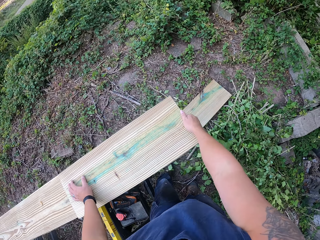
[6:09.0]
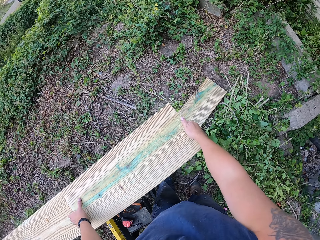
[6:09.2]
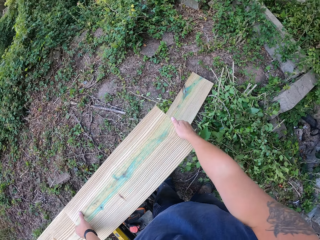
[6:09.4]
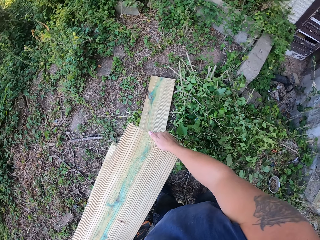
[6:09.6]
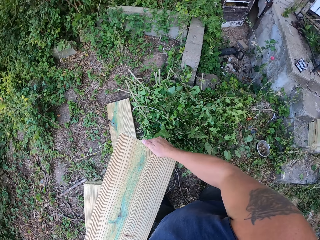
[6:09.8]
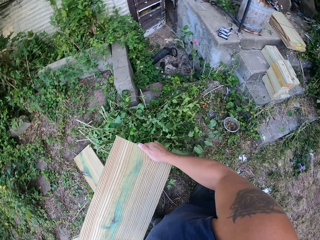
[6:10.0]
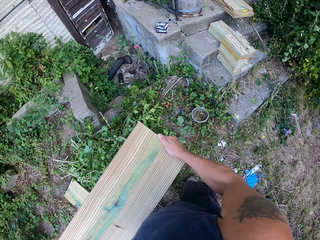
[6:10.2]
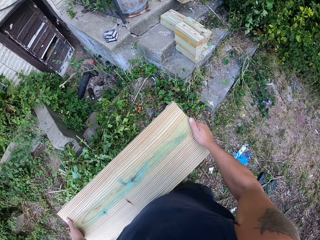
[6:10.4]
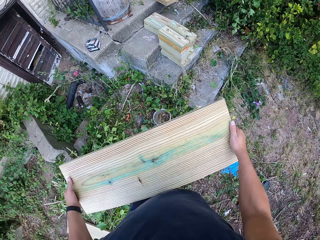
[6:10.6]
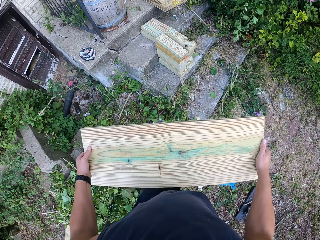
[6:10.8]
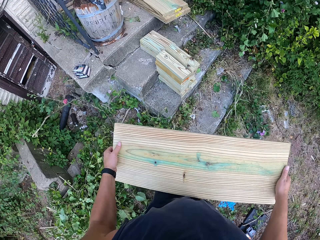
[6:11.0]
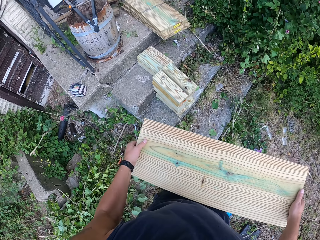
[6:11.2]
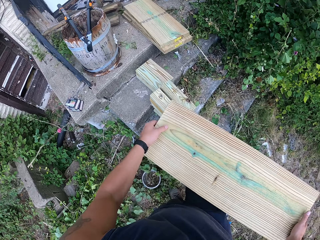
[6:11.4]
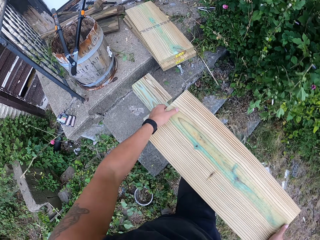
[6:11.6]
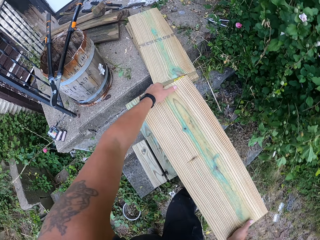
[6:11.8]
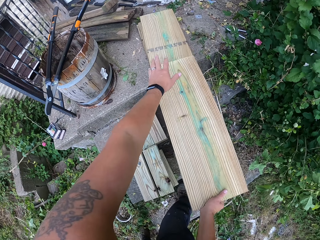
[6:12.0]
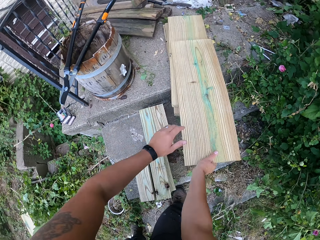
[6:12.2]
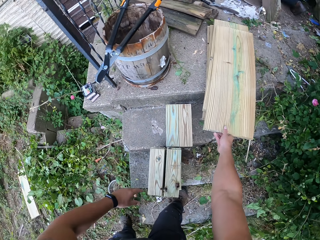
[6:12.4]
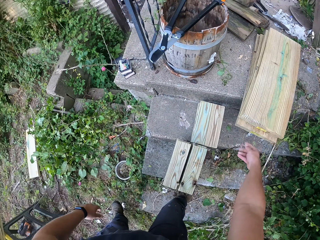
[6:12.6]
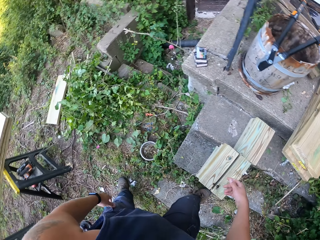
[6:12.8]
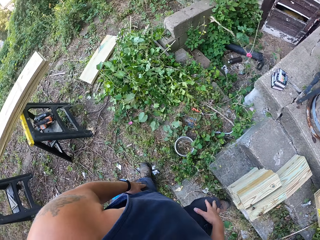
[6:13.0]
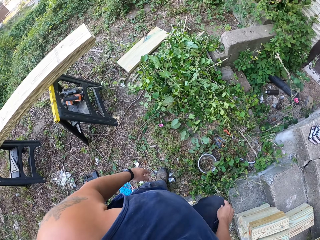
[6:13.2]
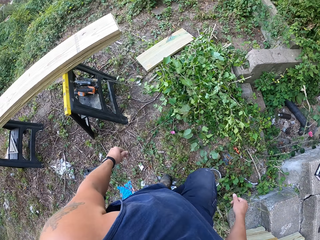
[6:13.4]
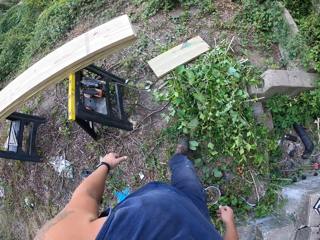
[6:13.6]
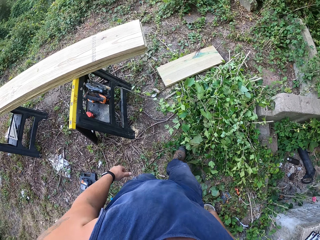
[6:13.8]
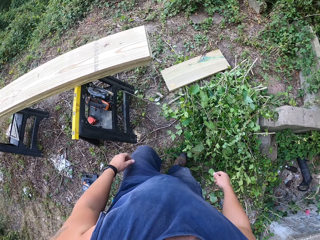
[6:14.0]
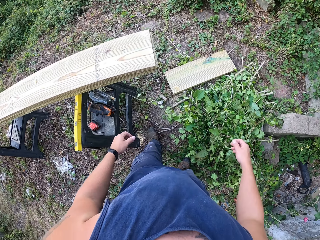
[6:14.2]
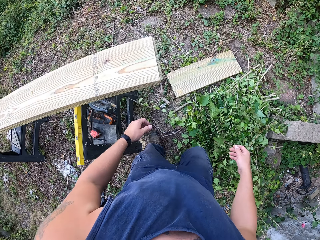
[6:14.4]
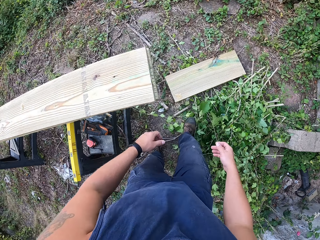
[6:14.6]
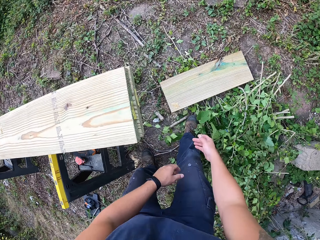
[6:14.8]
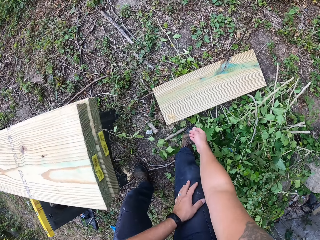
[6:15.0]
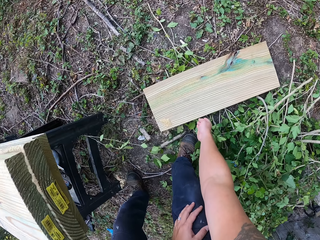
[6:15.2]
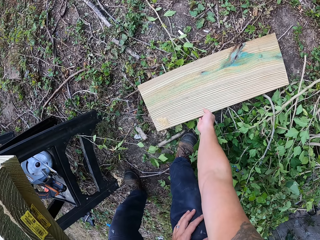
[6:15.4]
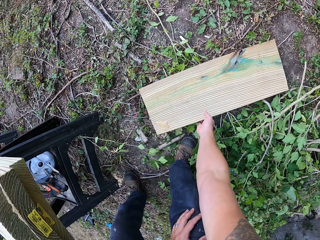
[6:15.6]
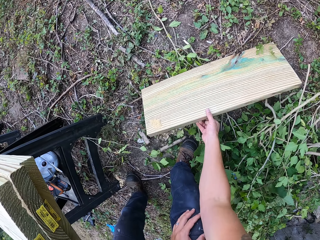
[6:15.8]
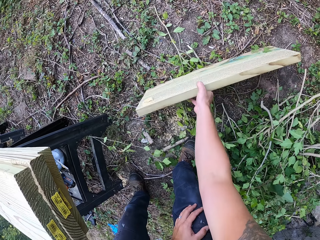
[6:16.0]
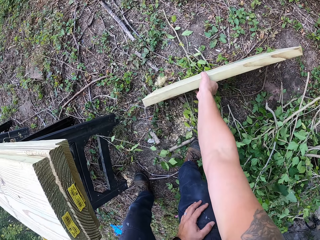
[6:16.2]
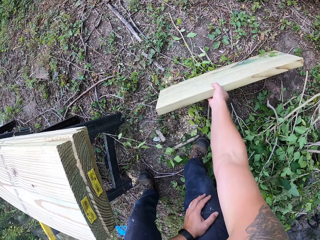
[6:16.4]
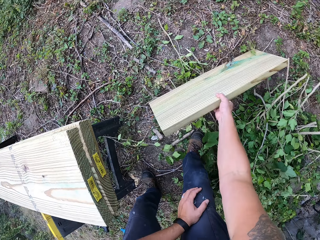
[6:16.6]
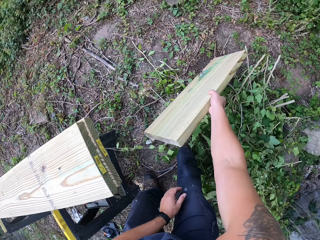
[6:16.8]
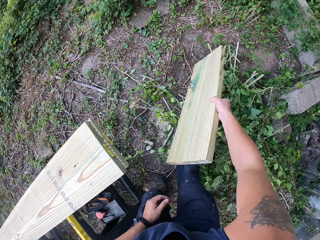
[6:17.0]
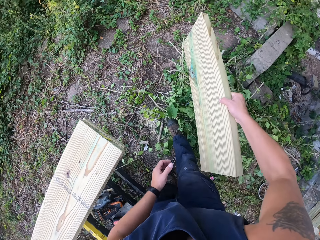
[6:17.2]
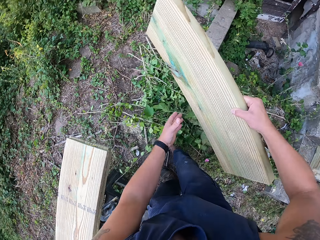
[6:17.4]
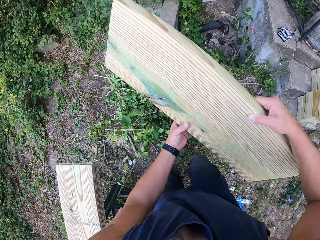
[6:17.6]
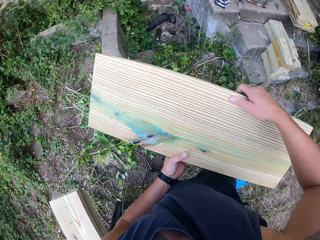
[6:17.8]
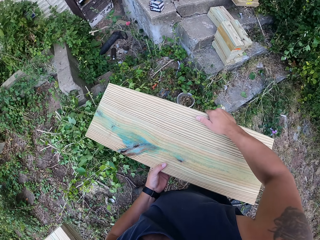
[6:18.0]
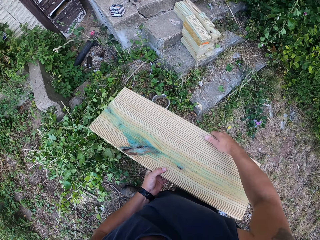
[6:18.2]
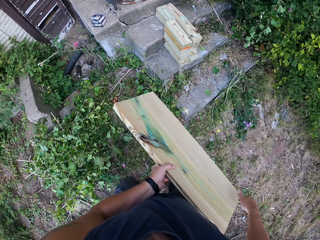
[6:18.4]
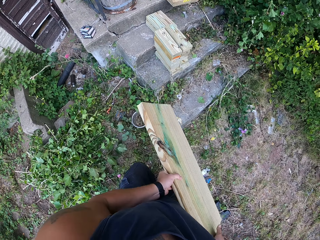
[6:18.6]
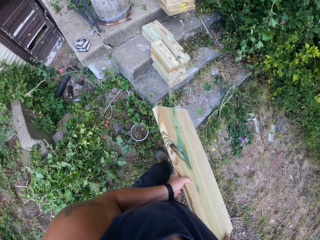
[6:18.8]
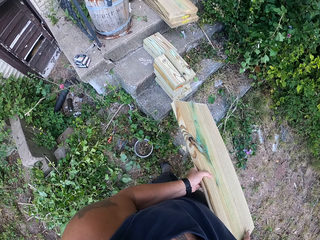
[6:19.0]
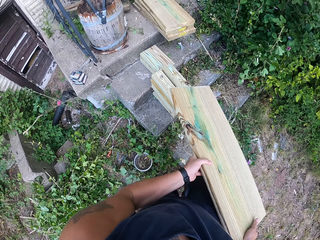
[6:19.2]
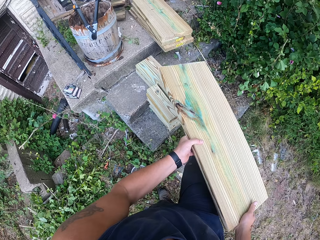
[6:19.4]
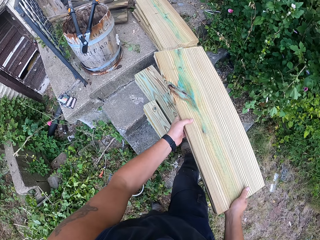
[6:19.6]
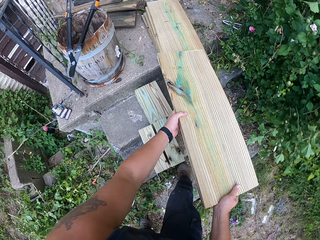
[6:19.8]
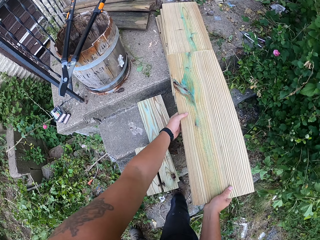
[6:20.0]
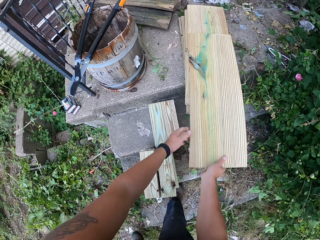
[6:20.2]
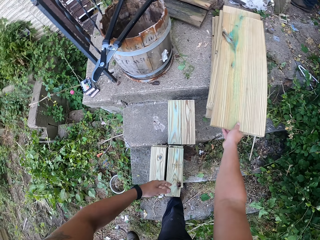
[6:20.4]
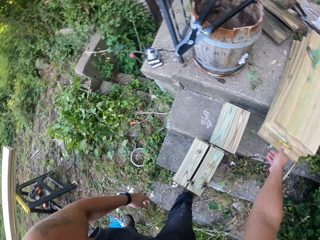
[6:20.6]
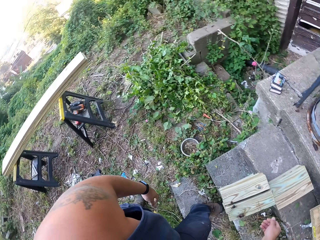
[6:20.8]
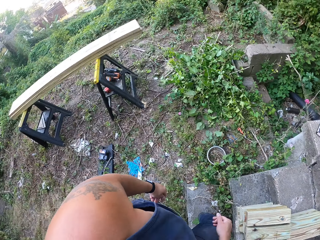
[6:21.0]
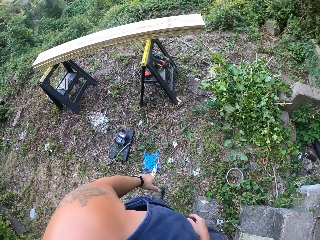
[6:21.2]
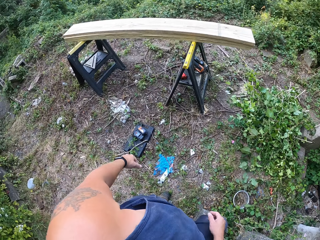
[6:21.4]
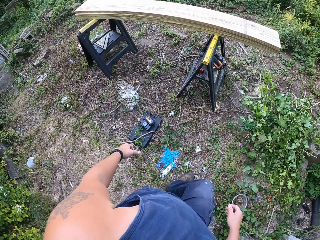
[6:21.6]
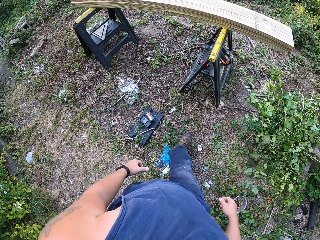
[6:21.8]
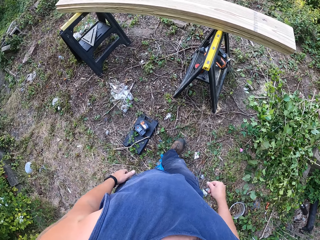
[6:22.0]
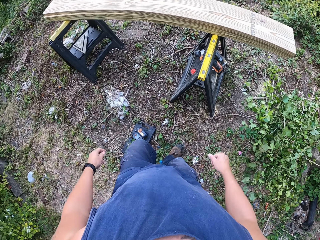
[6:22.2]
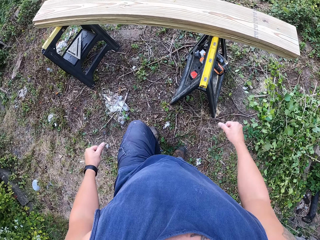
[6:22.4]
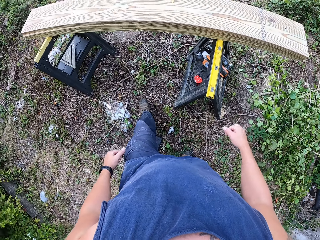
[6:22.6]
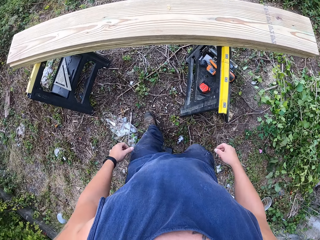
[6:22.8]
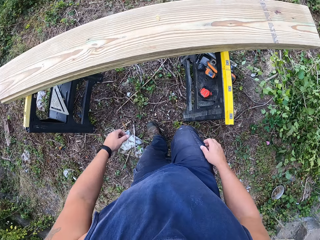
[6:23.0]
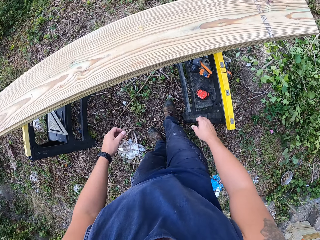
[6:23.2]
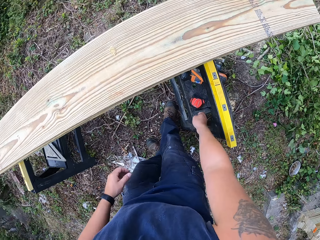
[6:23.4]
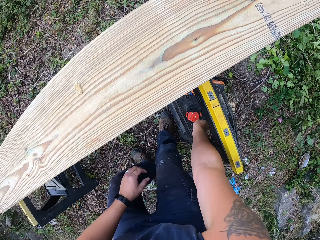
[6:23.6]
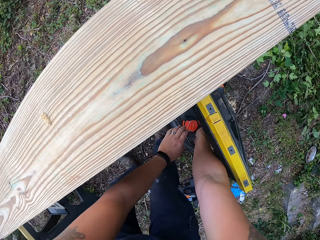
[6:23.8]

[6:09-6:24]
The camera wearer picks the first plank of wood from the lift with both of his hands. He walks around the compound. He places the first plank of wood on the staircase with both of his hands. He walks towards the stand. He picks another portion of wood from the floor with his right hand. He holds the portion of wood with both of his hands. He turns around. He places the portion of wood on the staircase with both of his hands. He walks towards the stand.

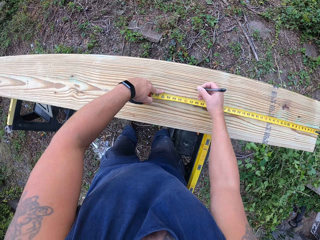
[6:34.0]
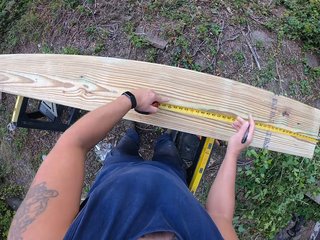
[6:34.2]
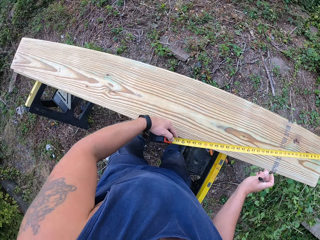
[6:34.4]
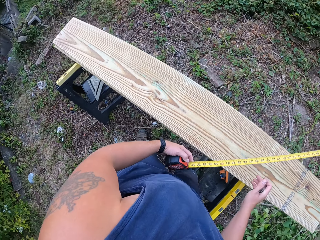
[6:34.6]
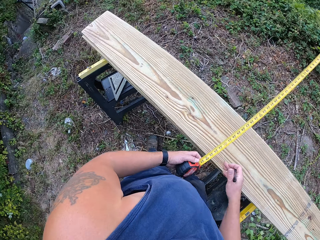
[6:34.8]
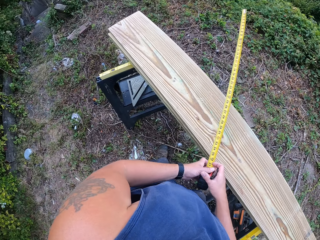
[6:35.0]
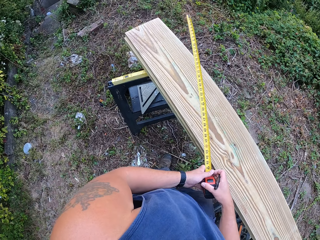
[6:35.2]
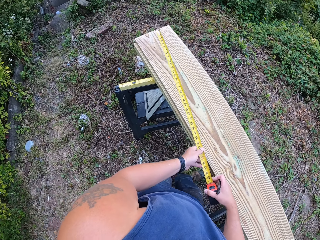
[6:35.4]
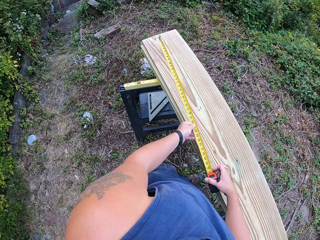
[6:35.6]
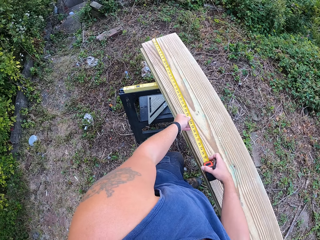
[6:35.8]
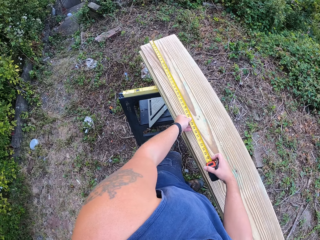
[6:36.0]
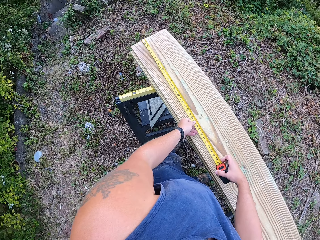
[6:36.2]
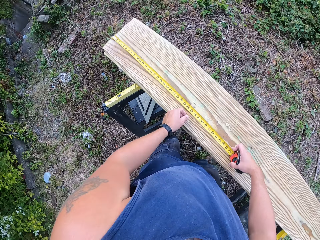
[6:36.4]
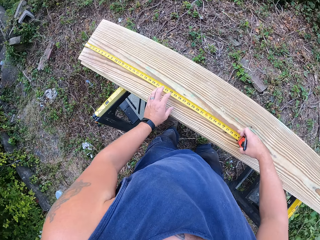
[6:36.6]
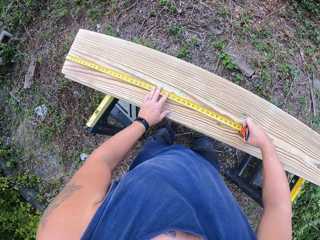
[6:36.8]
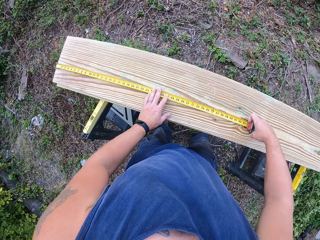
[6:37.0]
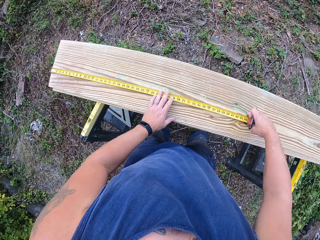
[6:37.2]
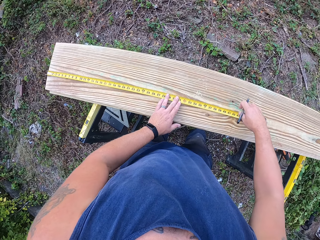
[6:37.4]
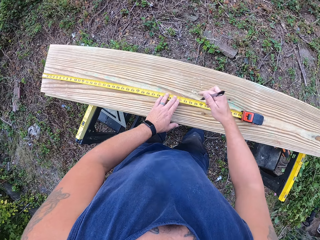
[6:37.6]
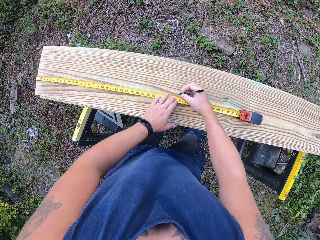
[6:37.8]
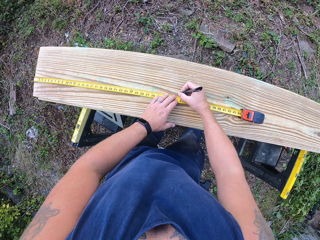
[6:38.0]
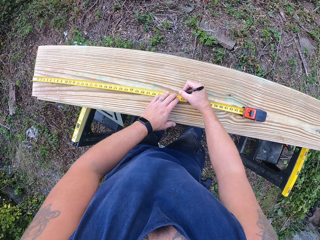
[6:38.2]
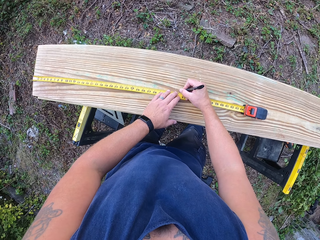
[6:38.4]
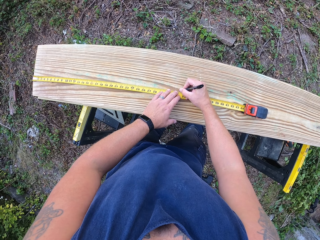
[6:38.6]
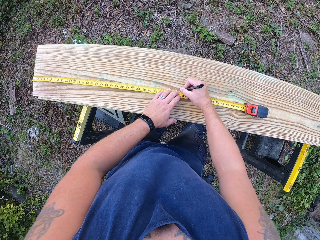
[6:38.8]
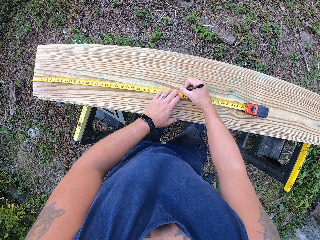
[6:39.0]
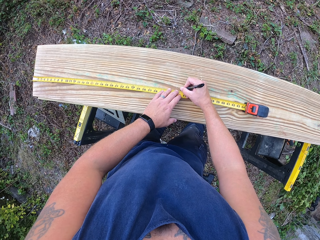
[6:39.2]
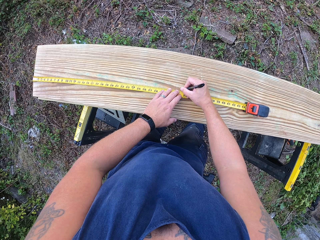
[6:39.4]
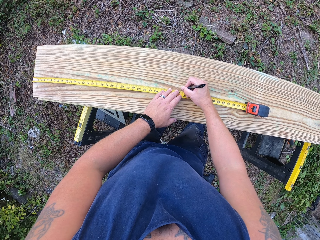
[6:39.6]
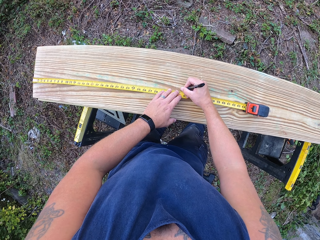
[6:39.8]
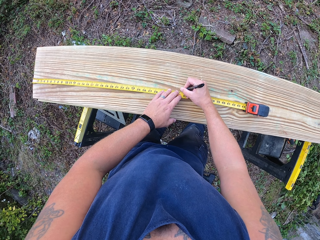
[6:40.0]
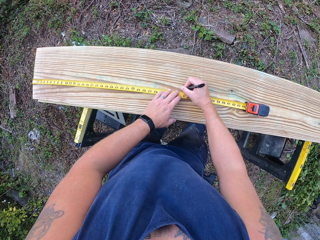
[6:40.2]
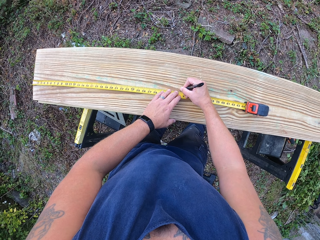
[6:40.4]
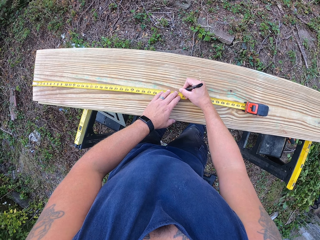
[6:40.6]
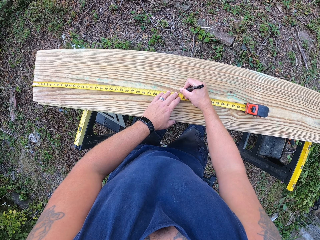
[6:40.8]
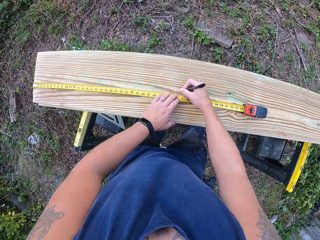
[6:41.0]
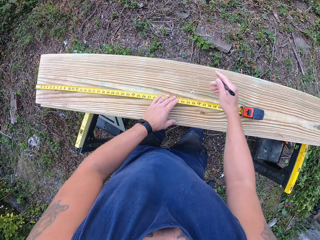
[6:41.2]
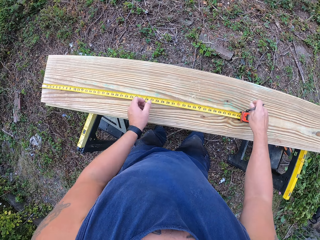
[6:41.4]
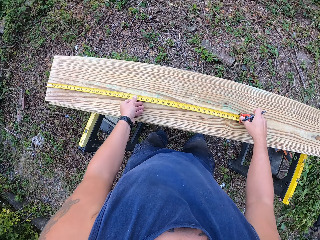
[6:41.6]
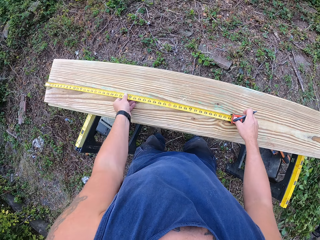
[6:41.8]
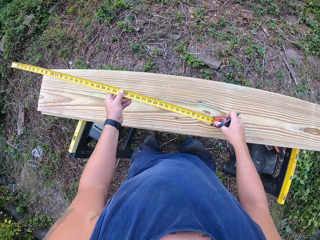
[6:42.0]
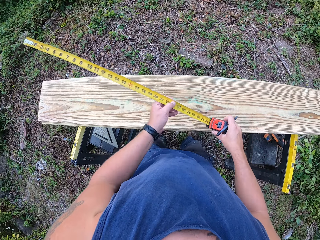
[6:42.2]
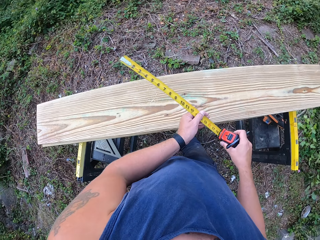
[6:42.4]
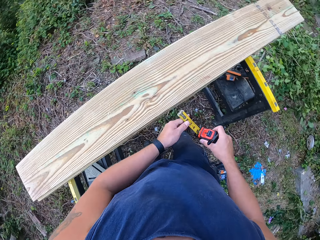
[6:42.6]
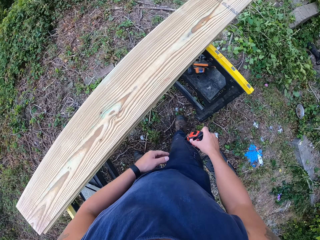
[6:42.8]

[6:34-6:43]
The camera wearer turns the tape measure with both of his hands. He places the hook of the tape measure on the second plank of wood with both of his hands. He measures a timber. He marks the second plank of wood on the lift with the pen in his right hand. He picks the tape measure from the second plank of wood with both of his hands. He folds the tape measure.
